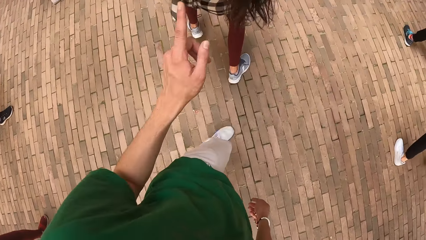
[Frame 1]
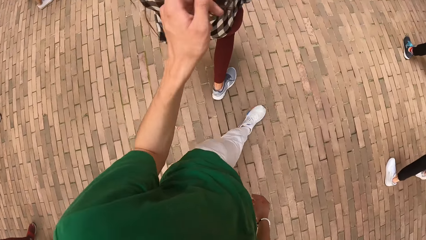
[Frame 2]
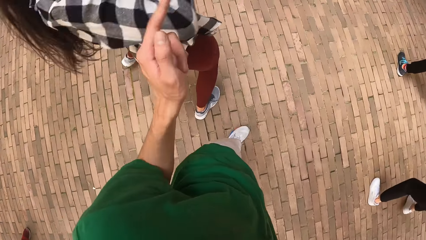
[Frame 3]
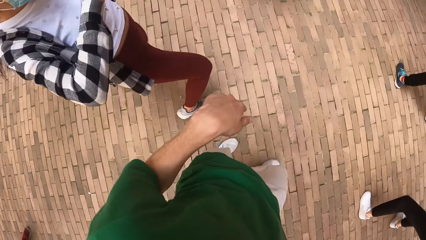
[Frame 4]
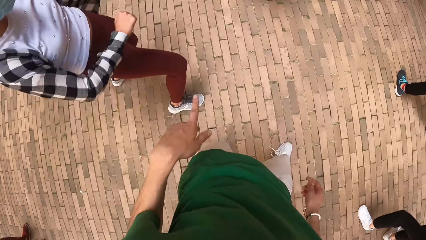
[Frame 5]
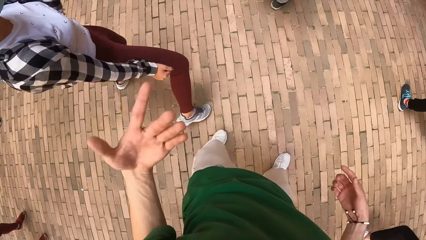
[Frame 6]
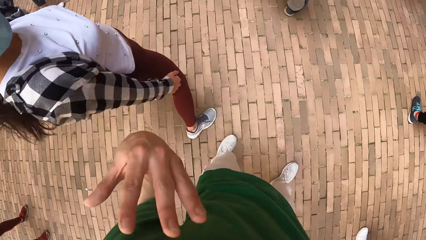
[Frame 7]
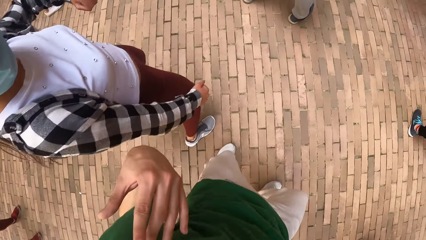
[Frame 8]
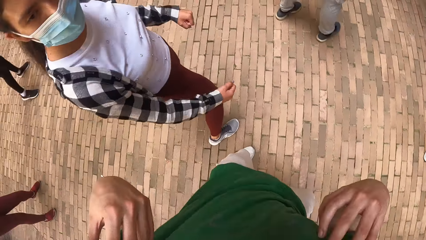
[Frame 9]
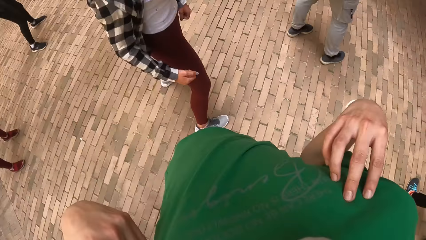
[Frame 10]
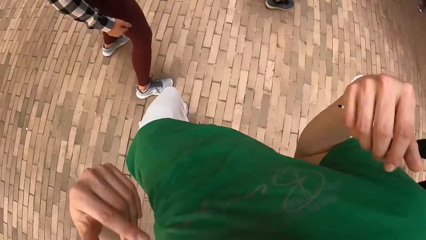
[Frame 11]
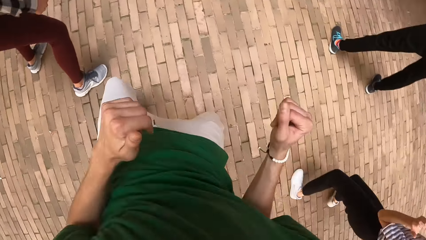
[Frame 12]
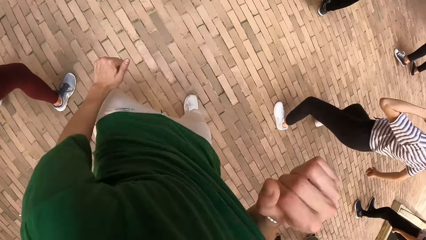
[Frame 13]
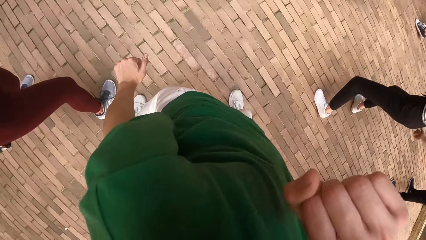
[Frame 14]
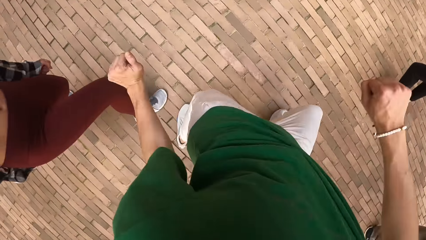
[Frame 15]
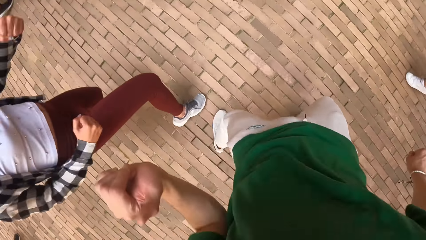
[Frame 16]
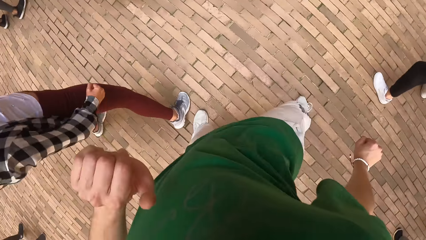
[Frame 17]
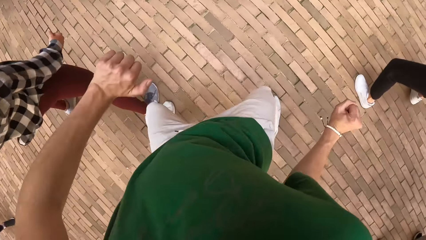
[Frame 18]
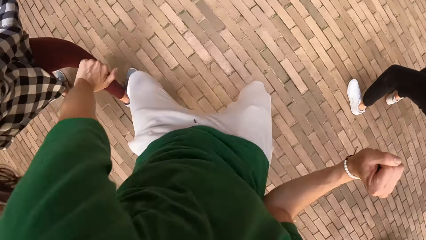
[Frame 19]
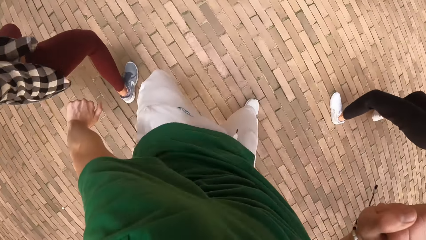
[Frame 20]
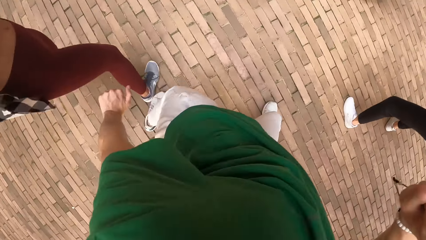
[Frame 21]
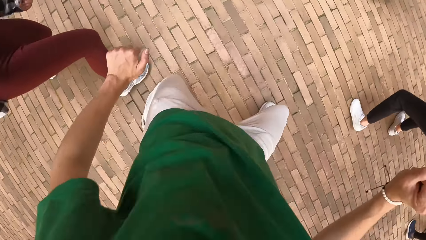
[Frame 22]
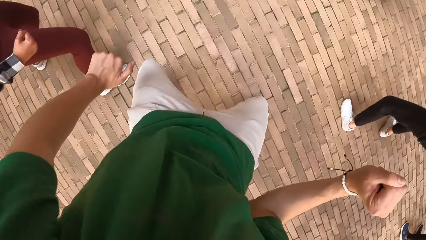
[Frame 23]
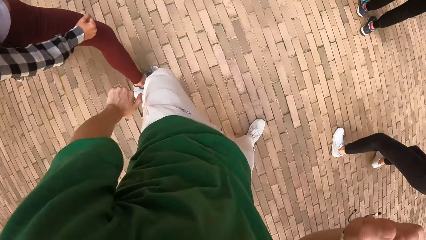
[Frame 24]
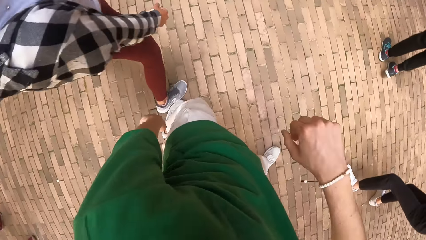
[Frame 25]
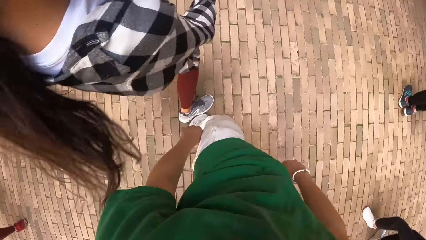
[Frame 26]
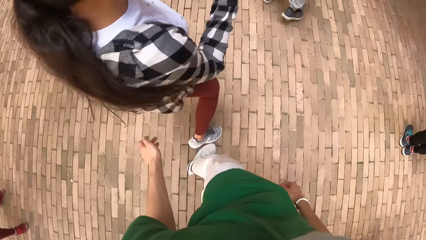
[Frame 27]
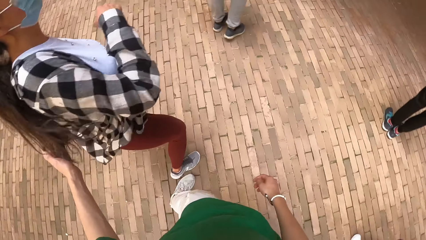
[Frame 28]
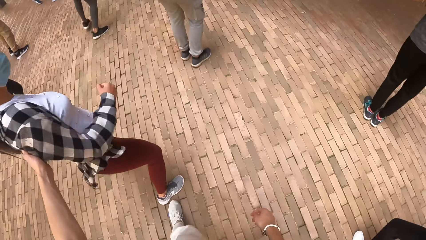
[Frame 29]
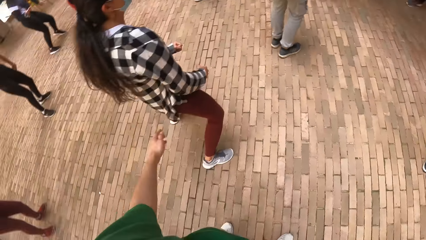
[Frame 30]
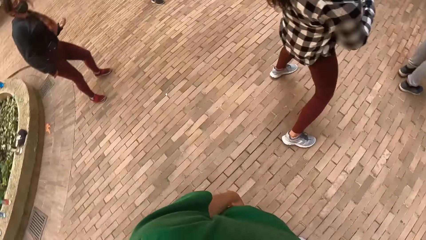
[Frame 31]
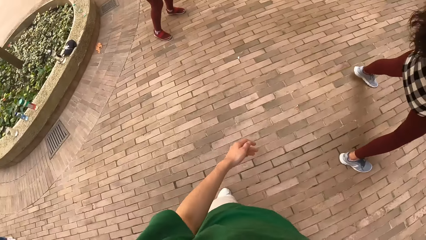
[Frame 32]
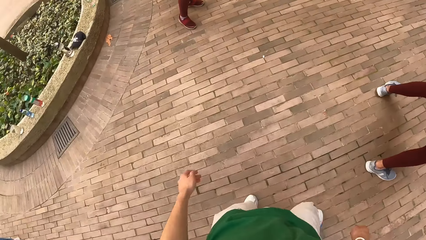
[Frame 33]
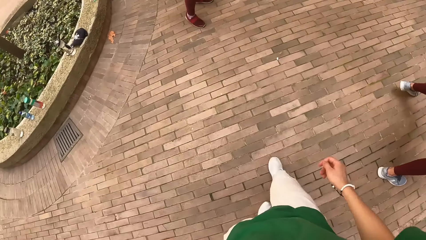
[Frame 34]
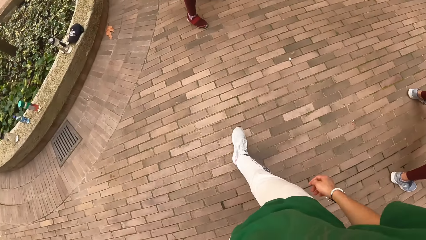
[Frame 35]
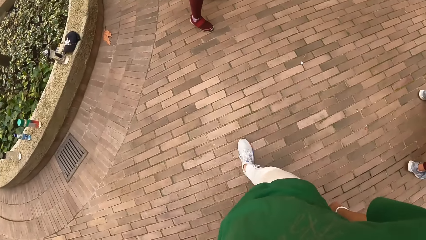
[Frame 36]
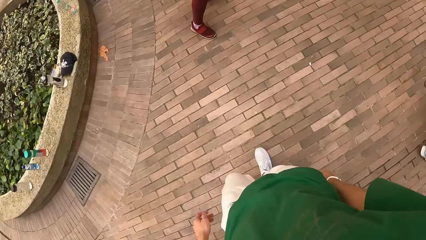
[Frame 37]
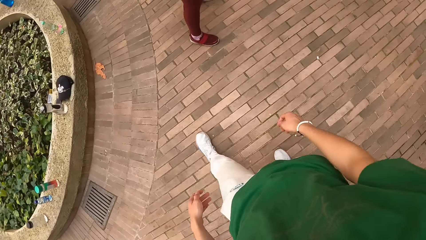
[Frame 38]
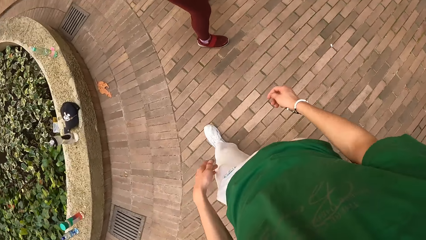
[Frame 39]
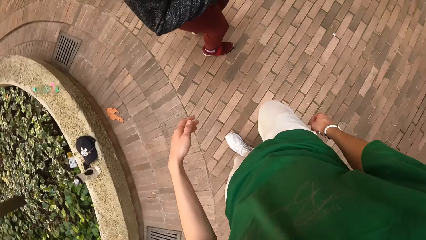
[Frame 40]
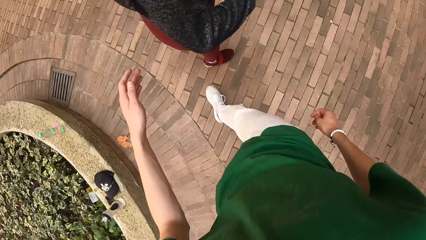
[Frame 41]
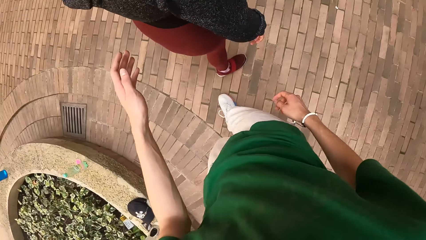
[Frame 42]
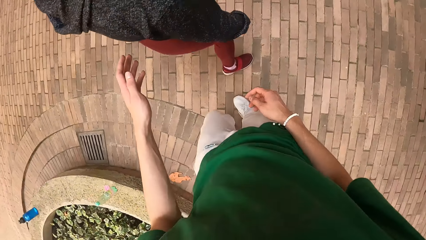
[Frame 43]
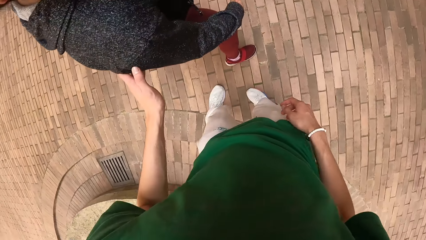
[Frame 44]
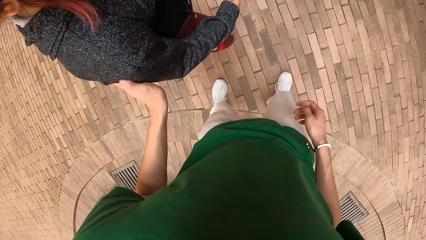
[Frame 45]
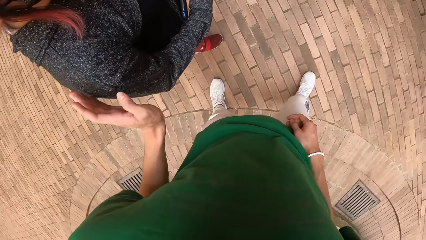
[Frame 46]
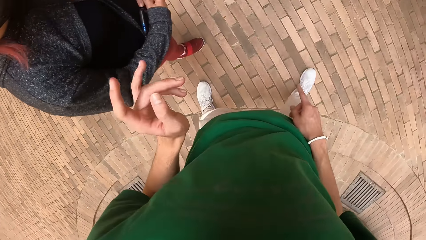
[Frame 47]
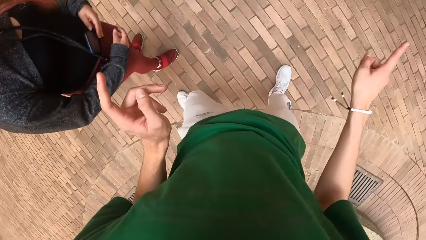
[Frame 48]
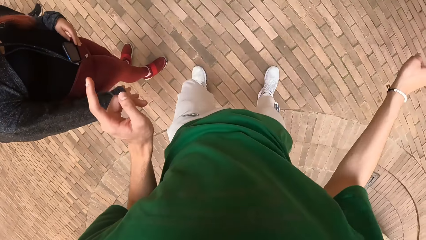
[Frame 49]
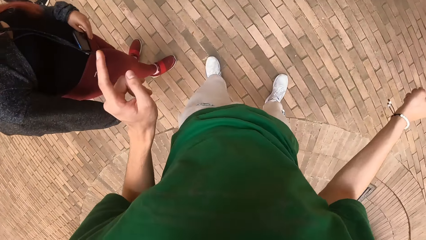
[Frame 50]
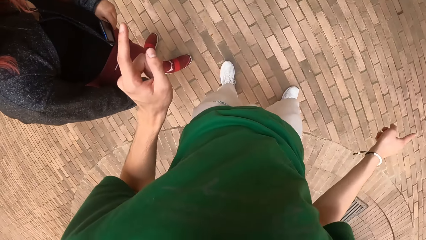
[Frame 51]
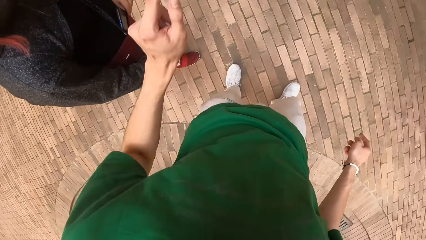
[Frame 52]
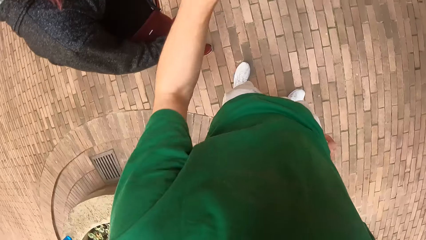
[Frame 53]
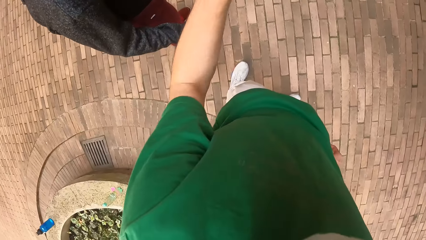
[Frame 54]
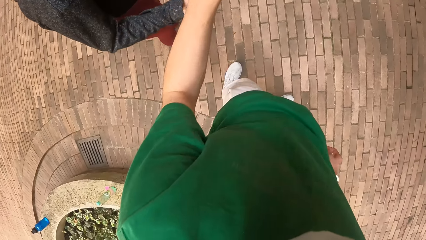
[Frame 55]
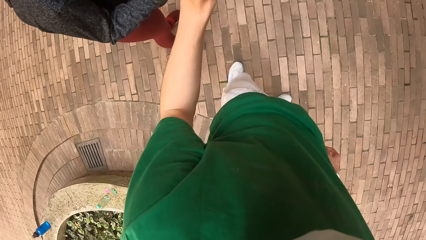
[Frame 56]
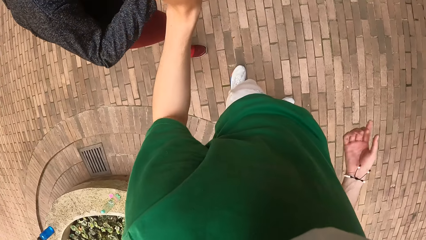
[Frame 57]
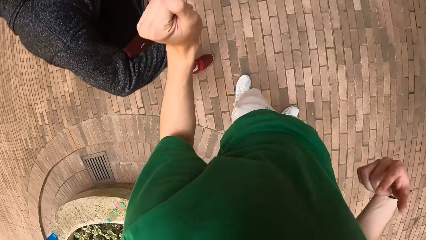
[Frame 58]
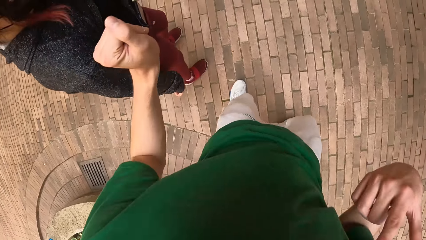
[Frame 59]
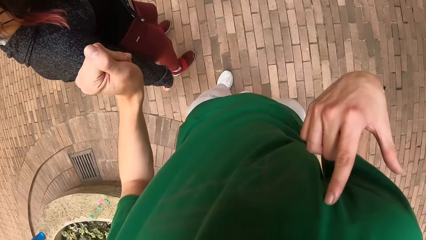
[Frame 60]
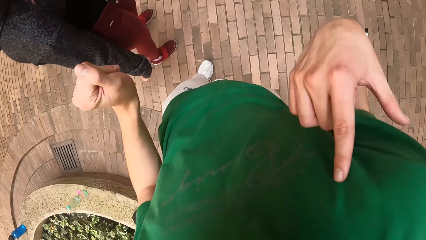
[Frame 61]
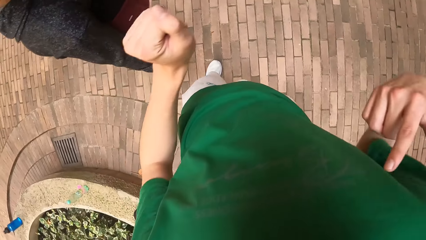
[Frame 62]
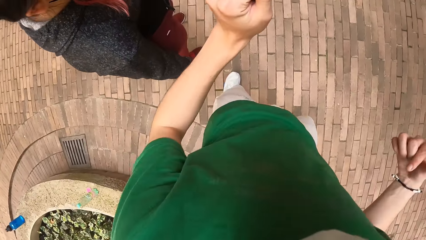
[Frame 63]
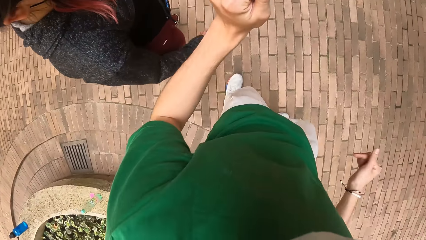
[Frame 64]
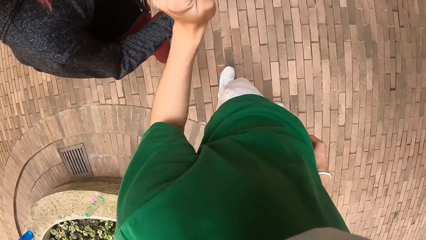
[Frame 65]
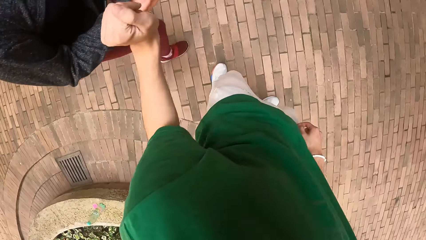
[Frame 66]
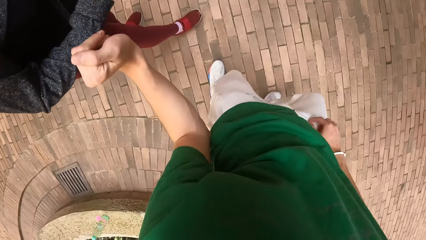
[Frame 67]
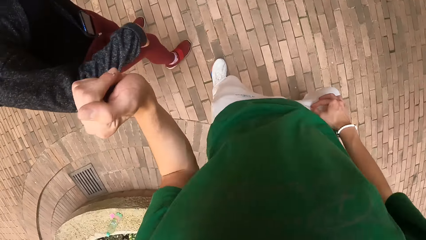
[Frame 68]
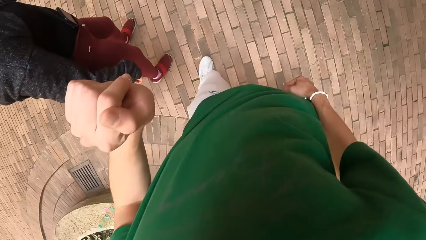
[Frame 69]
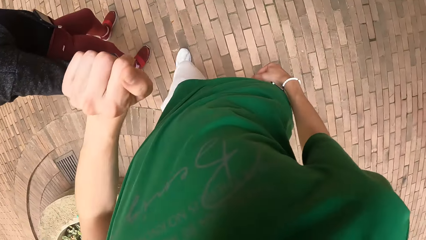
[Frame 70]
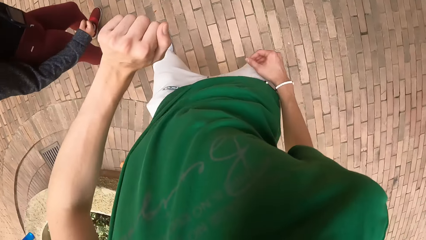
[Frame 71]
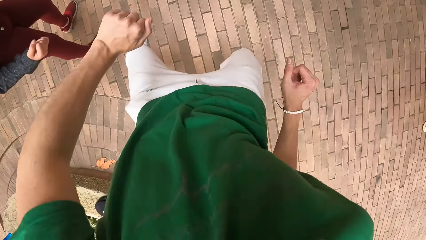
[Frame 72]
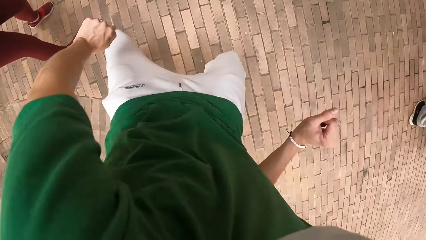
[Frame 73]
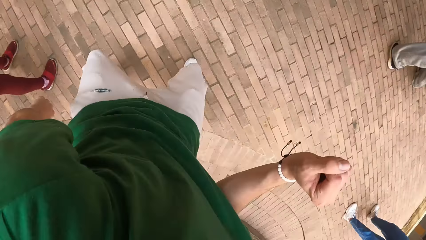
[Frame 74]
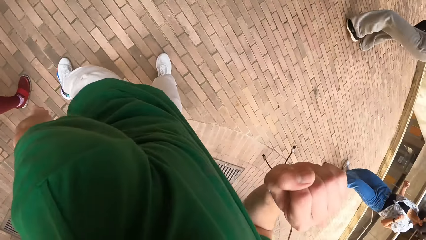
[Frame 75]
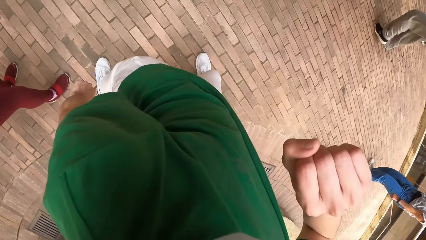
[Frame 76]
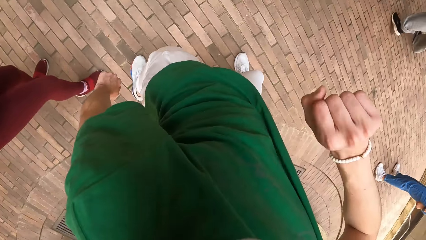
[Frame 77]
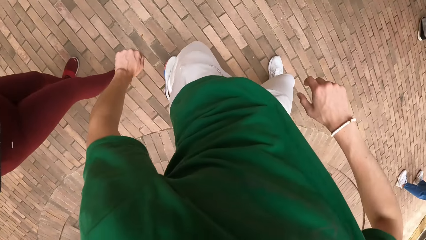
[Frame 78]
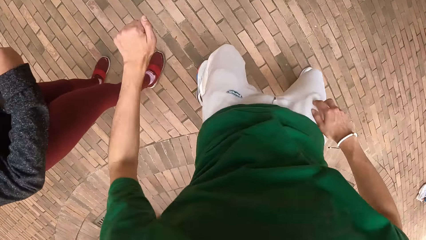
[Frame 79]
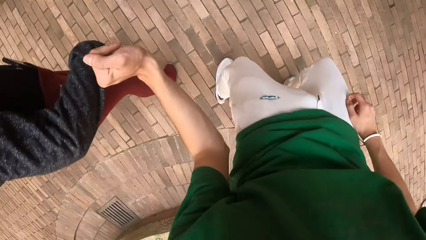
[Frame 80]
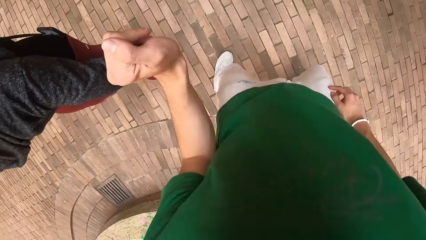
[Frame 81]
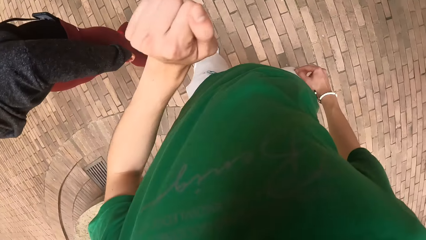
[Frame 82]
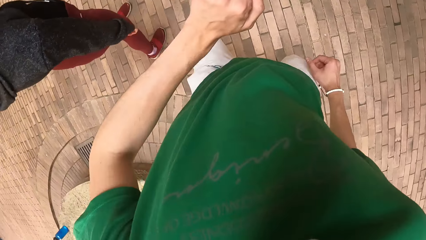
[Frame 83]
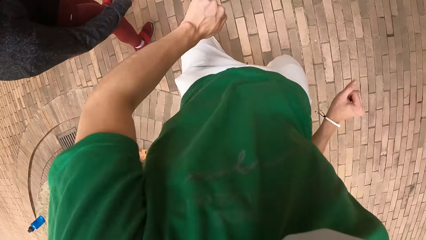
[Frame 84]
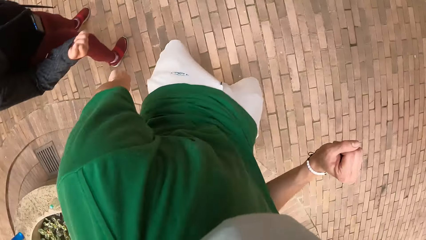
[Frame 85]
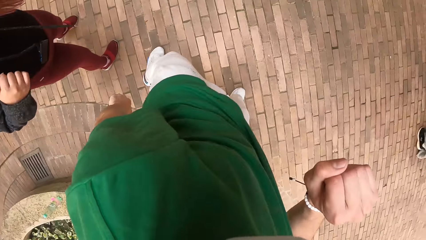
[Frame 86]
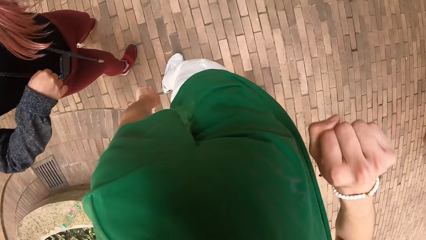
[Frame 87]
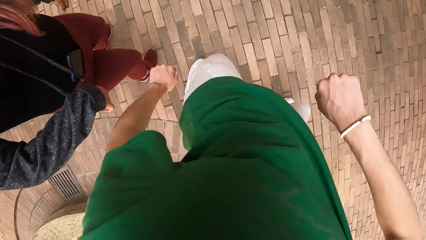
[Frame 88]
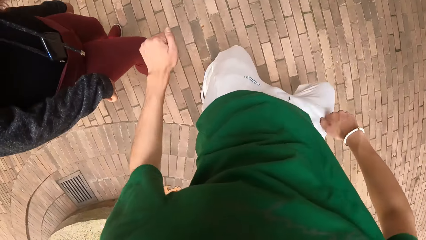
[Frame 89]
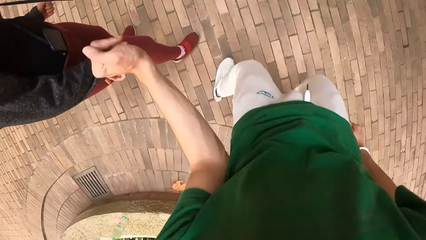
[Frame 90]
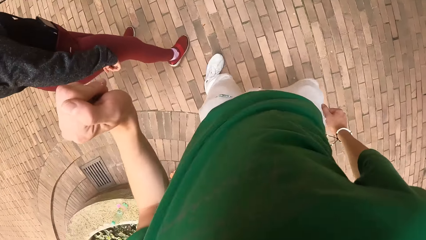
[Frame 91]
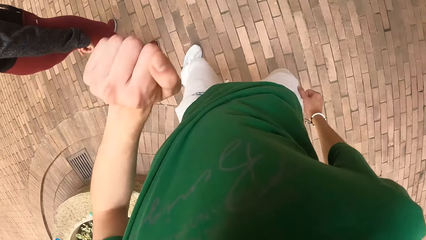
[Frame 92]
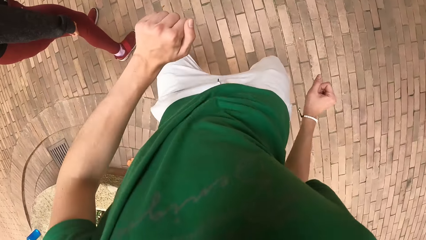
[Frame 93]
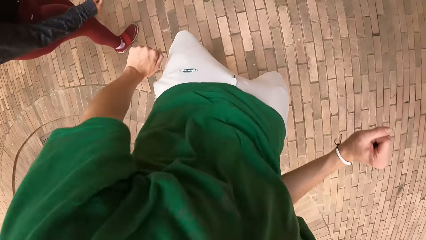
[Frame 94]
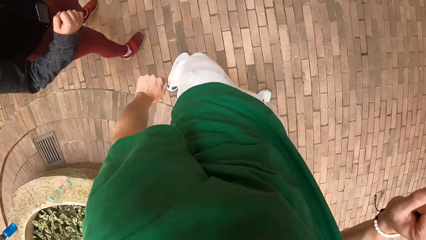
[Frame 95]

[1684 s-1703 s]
The woman dances. The camera wearer touches the woman with his left hand. He dances and interacts with the woman. He raises his hand up. He walks towards another woman. The other woman dances. The camera wearer touches the other woman with his left hand. He interacts with the other woman. He points his finger. He dances.
